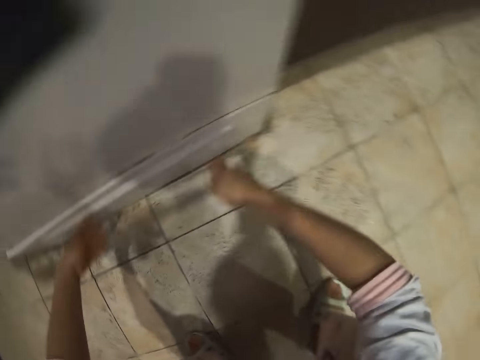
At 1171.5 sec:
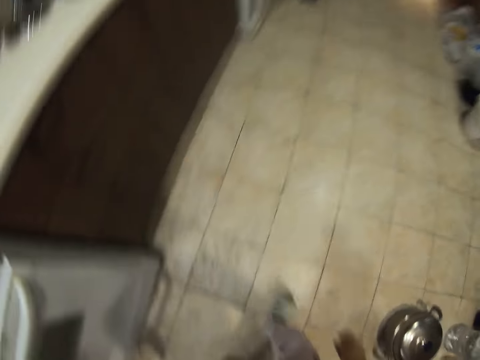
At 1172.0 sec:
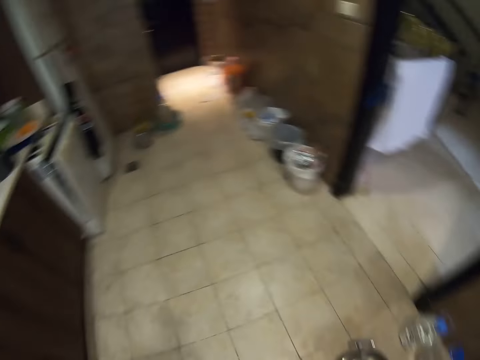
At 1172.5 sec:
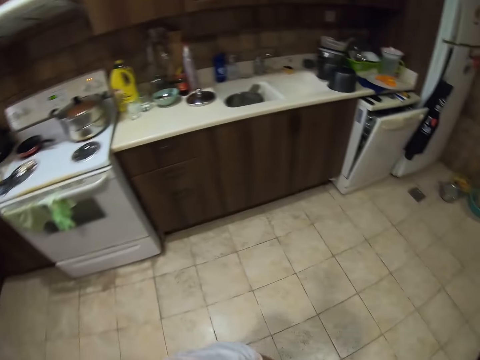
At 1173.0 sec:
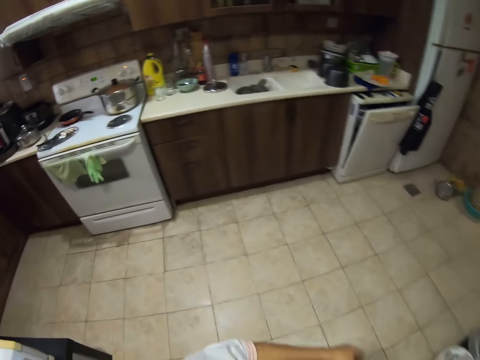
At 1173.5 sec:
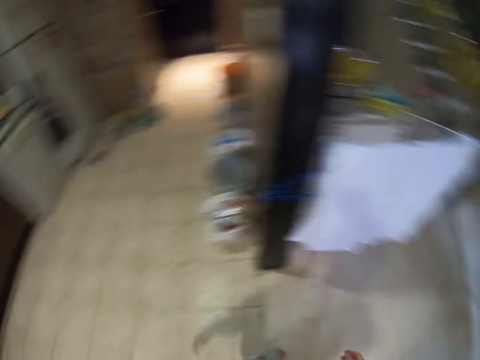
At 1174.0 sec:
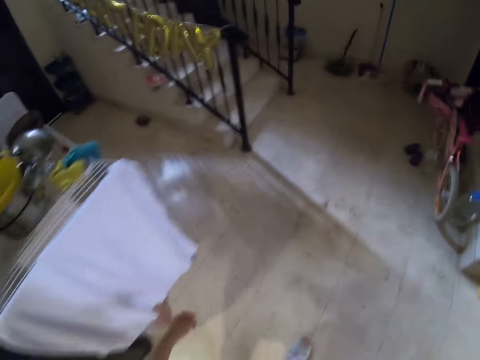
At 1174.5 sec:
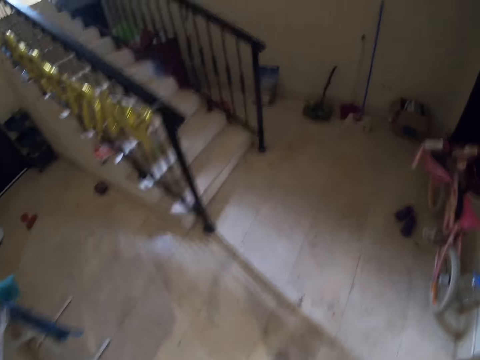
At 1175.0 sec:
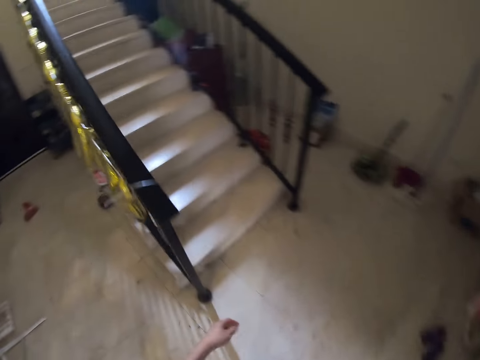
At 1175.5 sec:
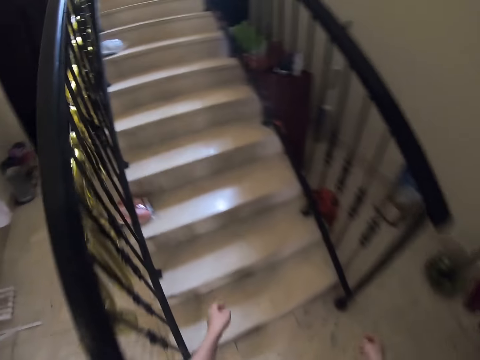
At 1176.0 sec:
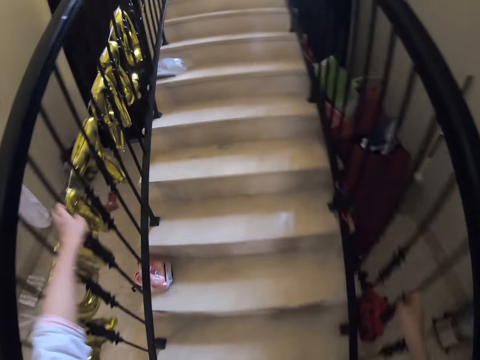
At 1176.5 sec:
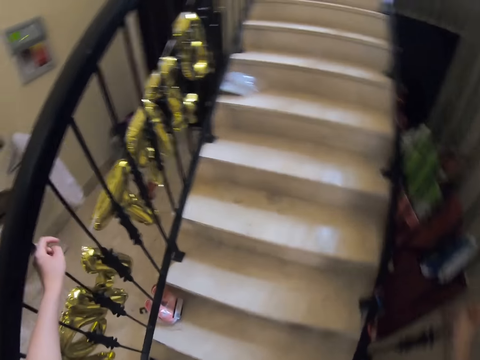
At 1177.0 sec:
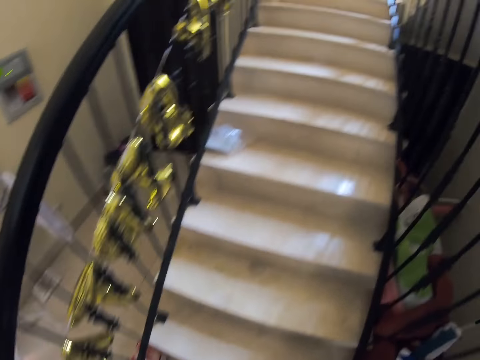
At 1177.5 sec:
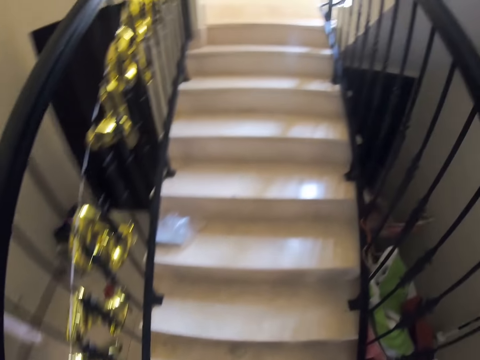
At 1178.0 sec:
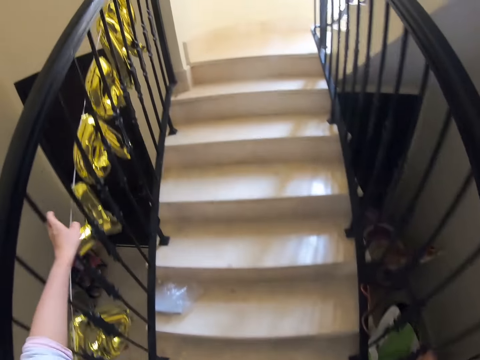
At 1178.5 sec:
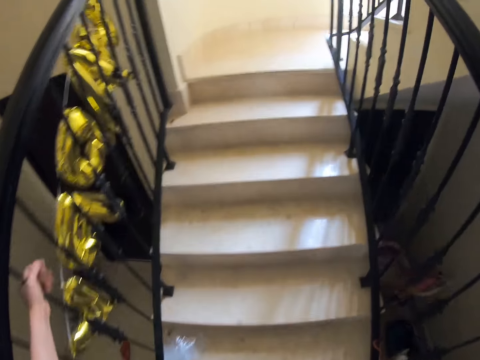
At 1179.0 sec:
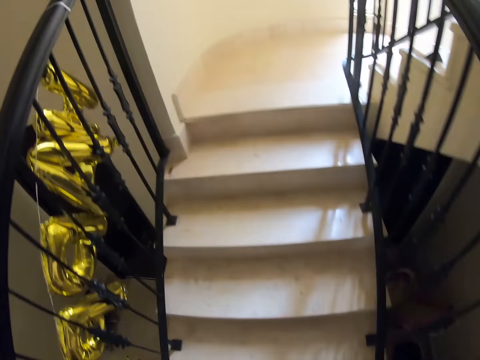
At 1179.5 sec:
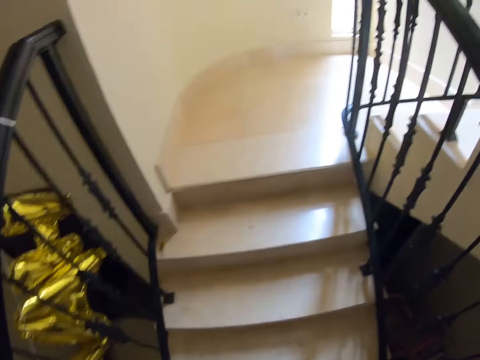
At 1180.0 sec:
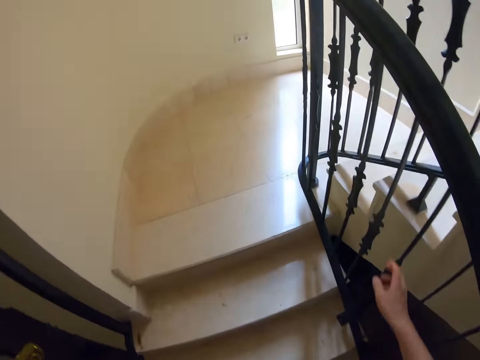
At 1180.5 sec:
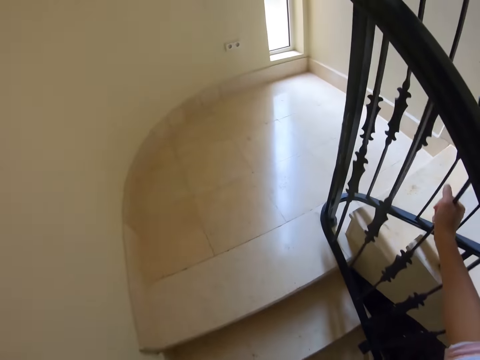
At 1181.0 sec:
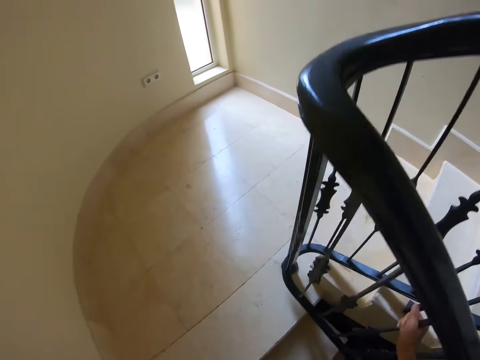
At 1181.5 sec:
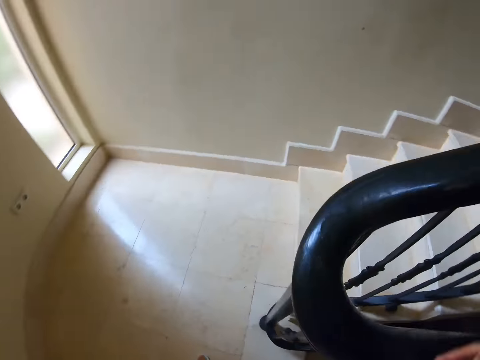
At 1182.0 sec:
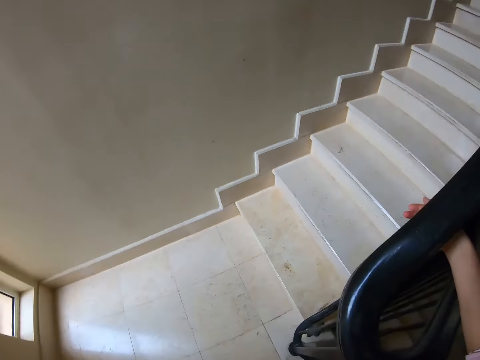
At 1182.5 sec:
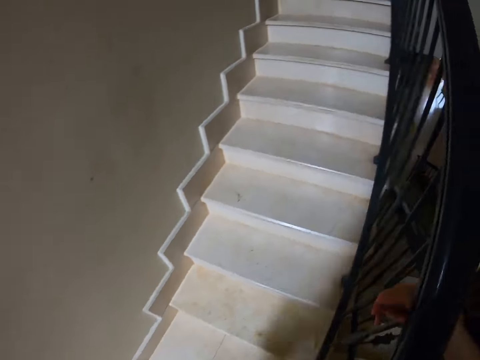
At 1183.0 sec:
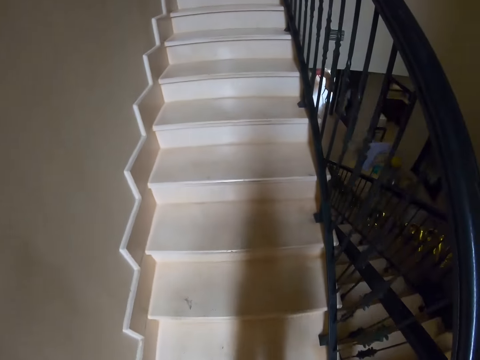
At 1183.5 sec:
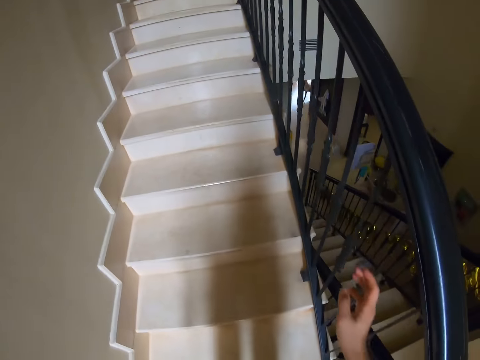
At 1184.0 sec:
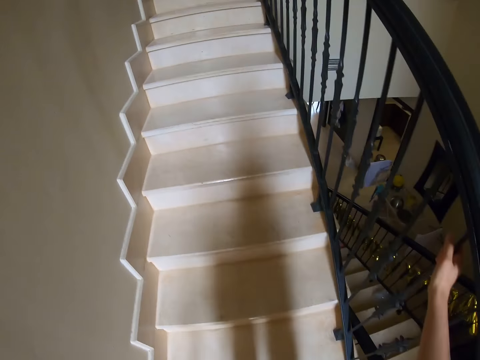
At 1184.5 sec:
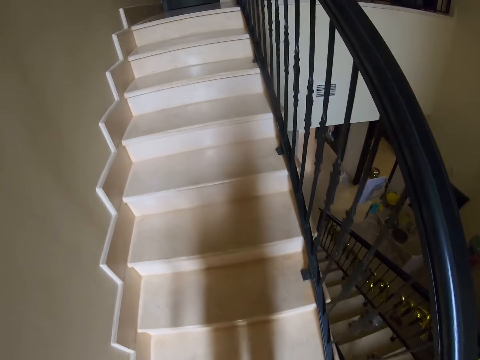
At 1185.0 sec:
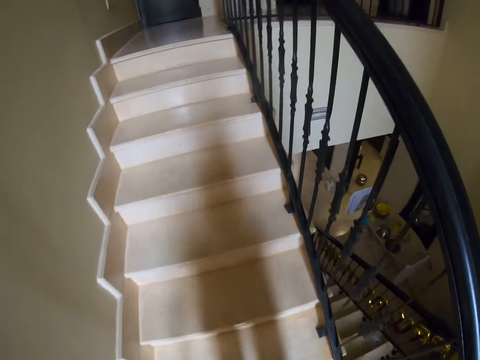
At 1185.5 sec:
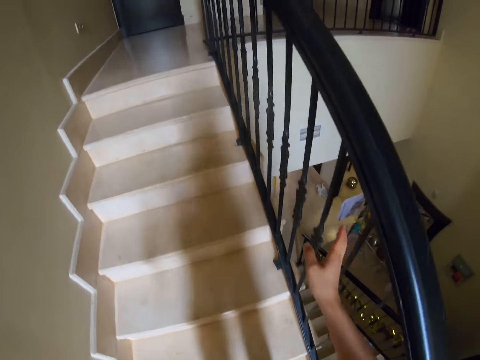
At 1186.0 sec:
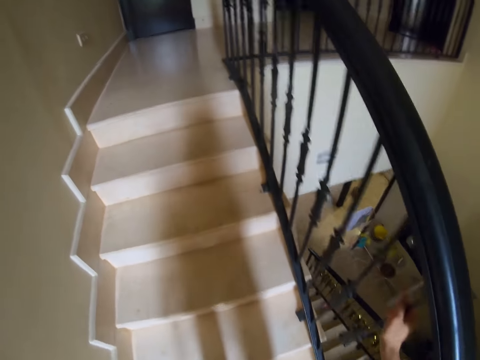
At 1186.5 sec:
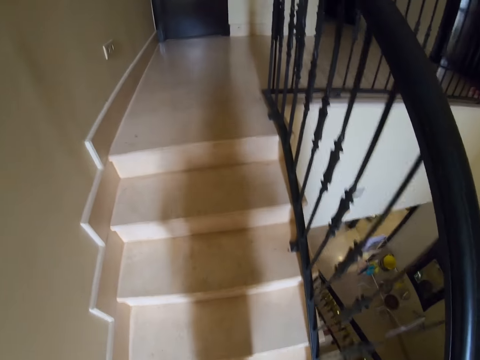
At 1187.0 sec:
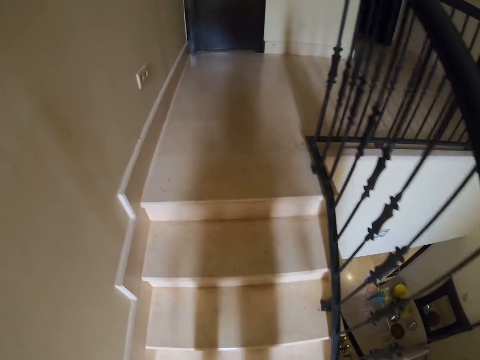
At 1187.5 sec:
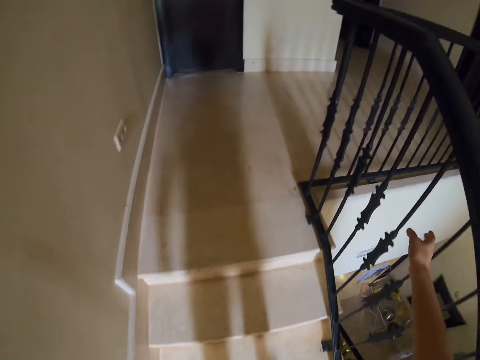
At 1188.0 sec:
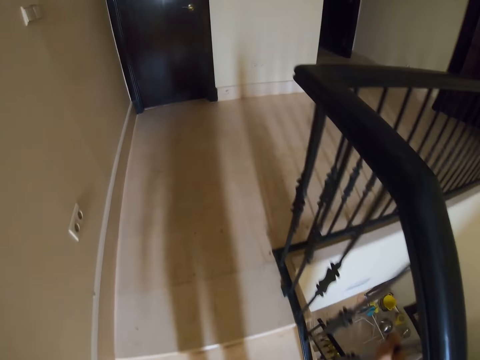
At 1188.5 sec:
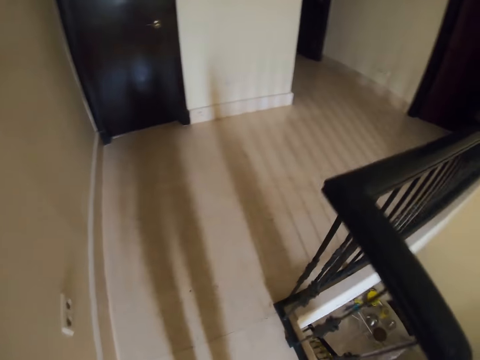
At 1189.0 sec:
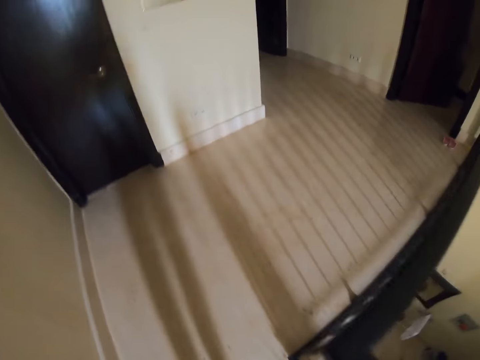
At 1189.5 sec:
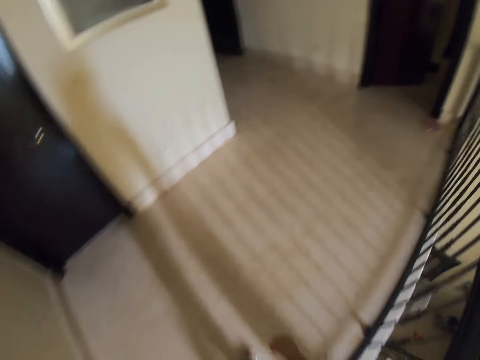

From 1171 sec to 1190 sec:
The camera wearer closes the under cooker drawer. They walk. They look around. They walk up the stairs. They hold on the stair lanes. They walk up the stairs. They hold on the stair lanes. They walk up the stairs. They hold on the stair lanes.

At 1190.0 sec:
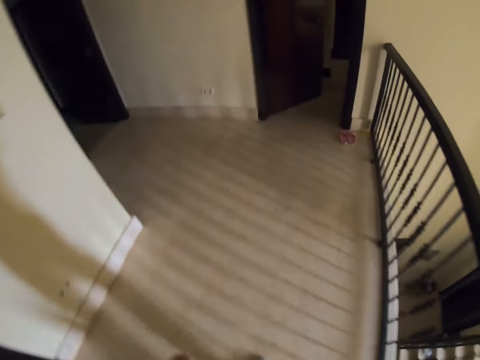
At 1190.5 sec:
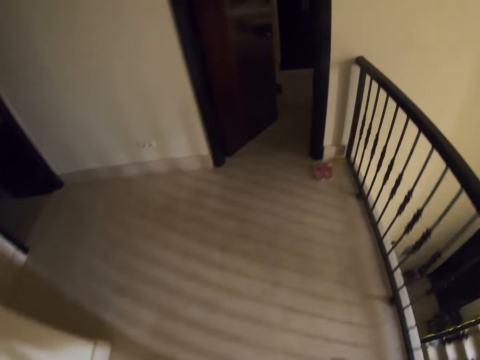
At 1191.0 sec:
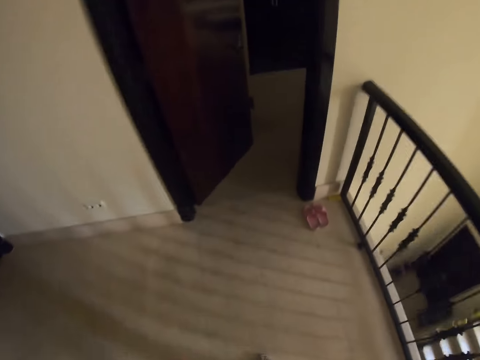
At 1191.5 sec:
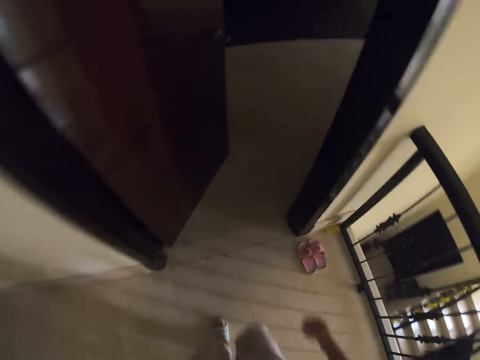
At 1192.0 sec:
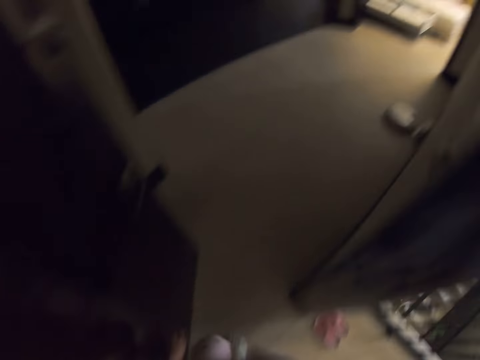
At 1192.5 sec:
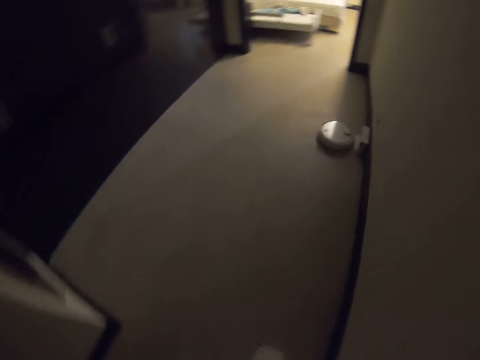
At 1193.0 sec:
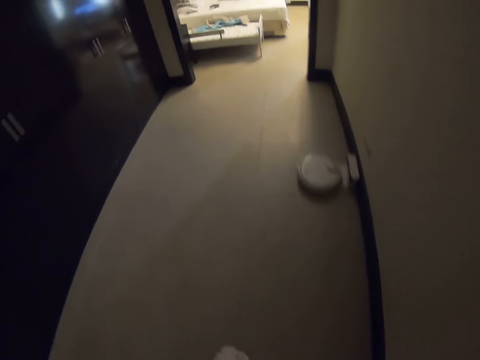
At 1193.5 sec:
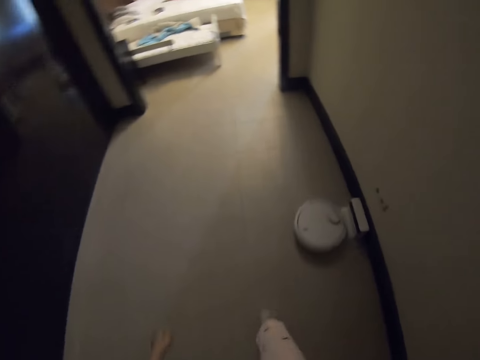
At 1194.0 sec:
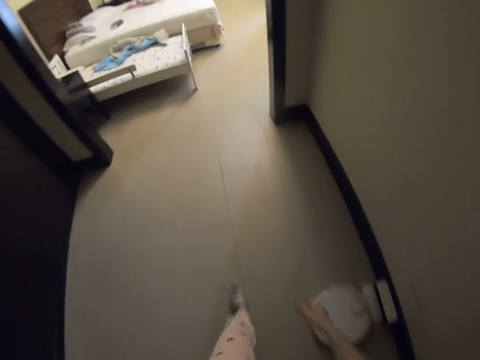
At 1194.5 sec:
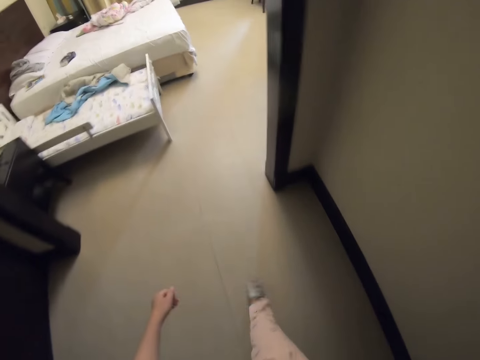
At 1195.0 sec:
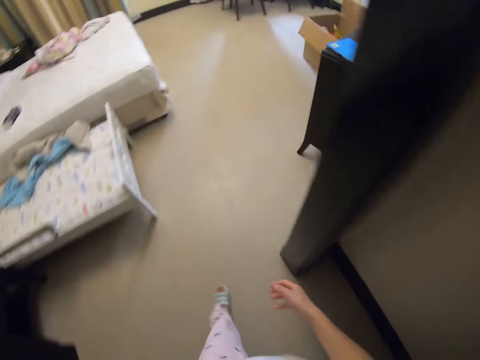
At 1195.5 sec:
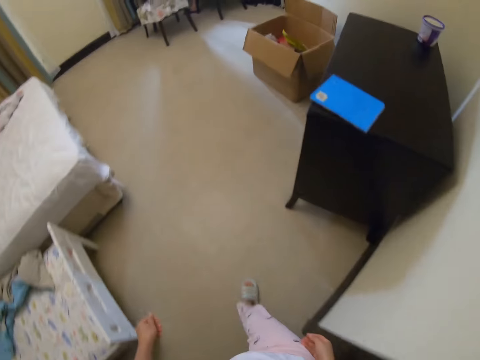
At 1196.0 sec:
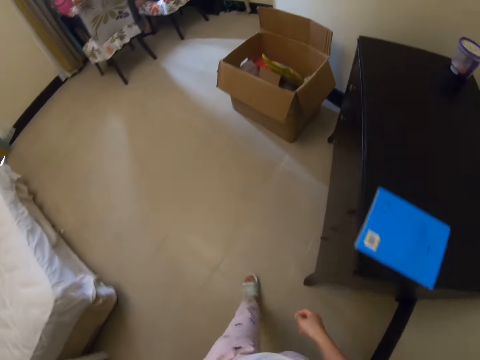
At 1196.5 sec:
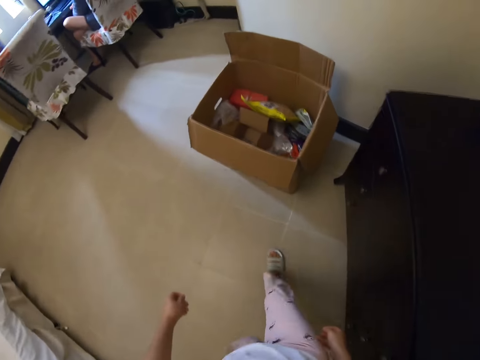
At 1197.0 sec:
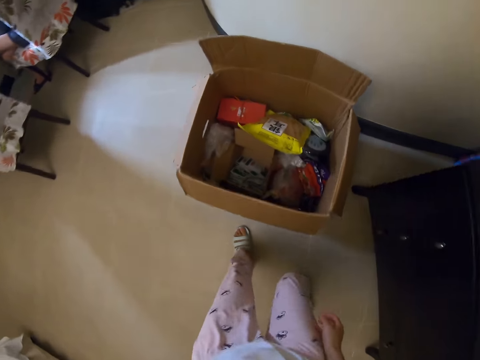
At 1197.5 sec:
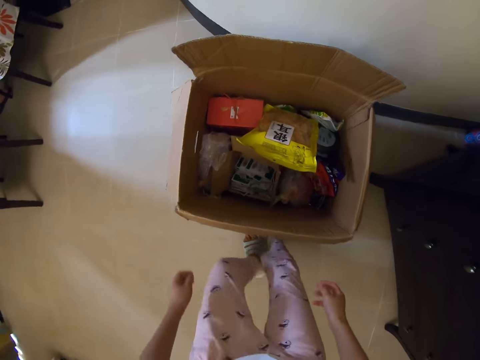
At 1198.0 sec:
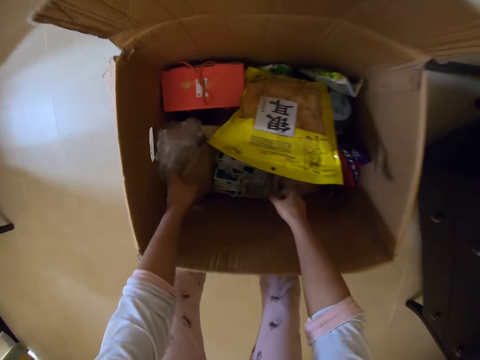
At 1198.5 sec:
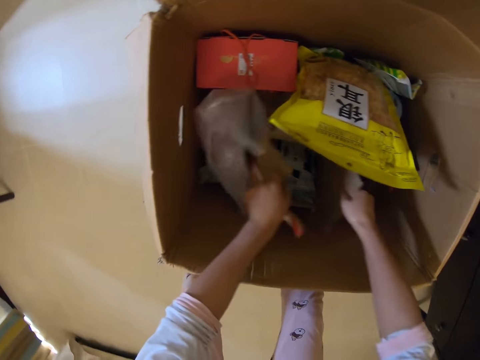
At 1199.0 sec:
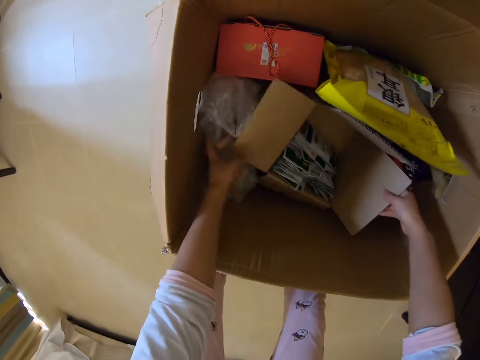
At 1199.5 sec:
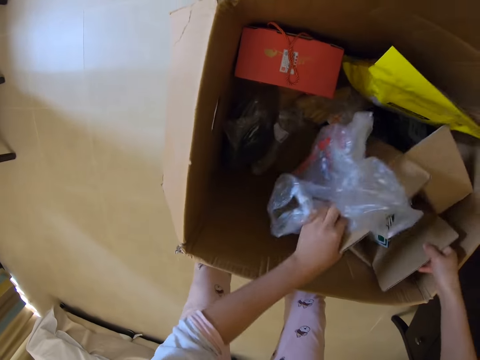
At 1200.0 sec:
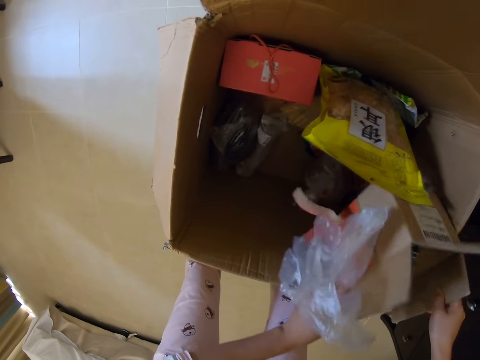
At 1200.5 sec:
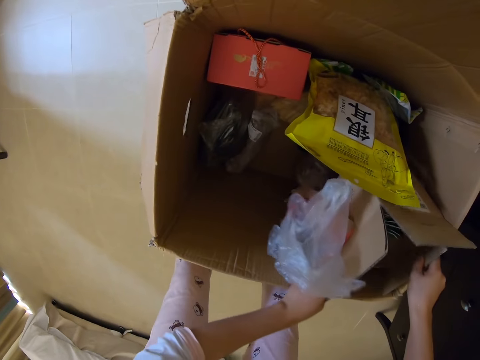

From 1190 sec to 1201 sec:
The camera wearer enters a room. They pick up a carton.
